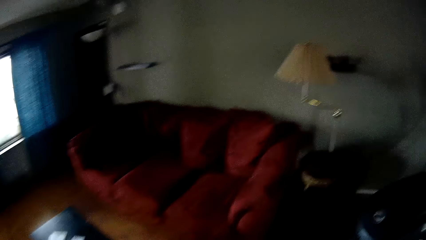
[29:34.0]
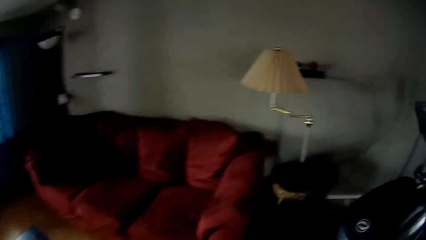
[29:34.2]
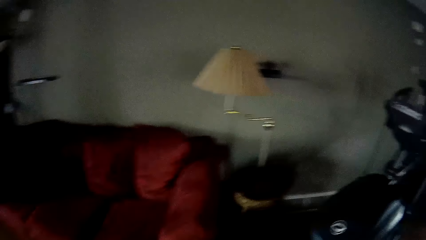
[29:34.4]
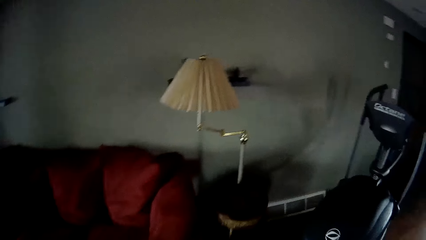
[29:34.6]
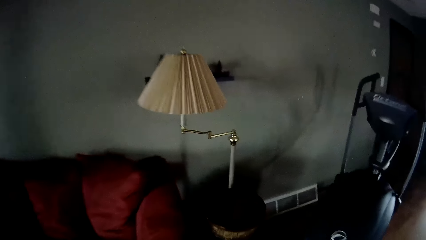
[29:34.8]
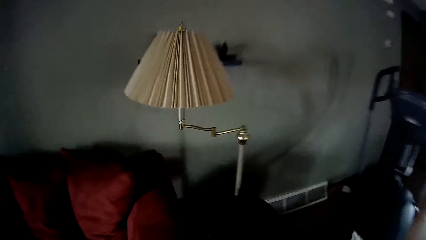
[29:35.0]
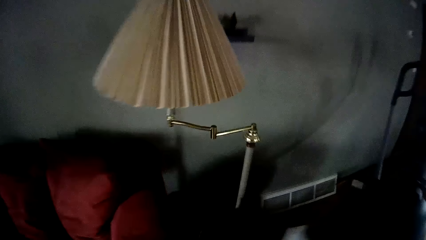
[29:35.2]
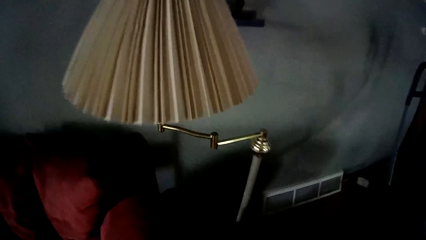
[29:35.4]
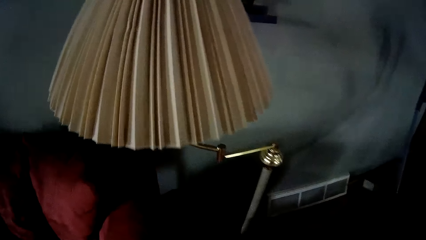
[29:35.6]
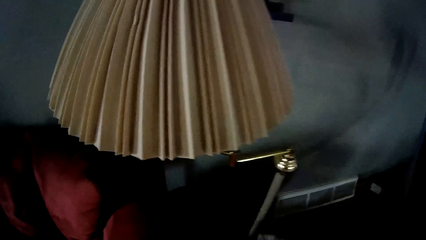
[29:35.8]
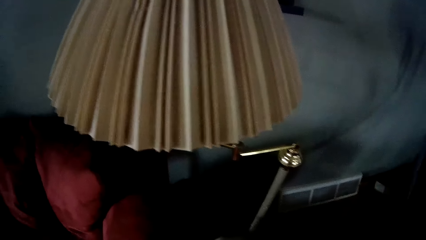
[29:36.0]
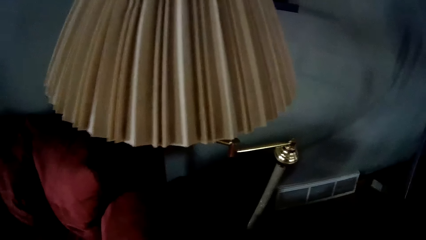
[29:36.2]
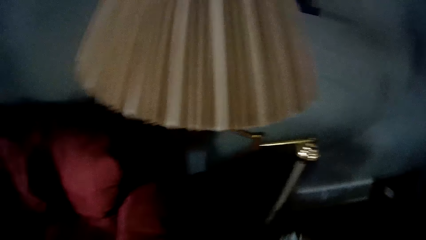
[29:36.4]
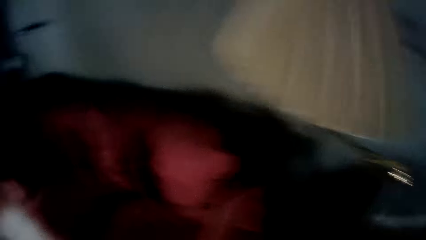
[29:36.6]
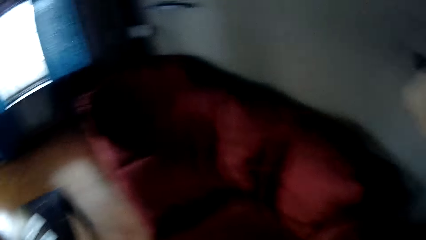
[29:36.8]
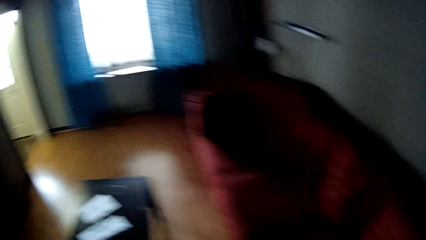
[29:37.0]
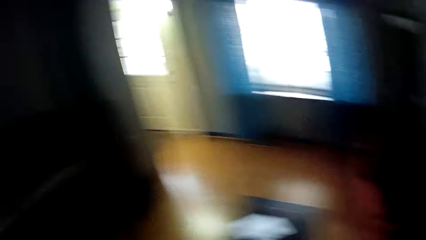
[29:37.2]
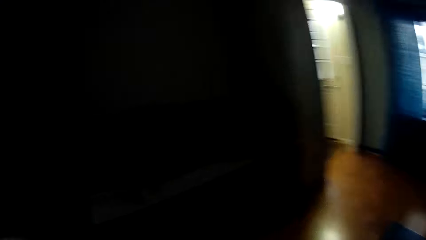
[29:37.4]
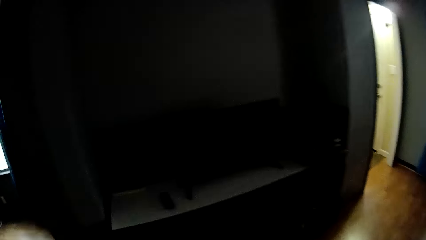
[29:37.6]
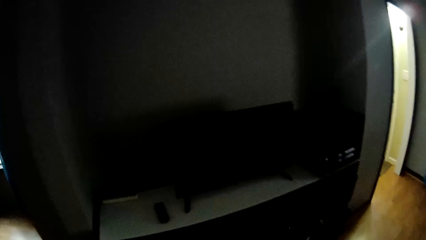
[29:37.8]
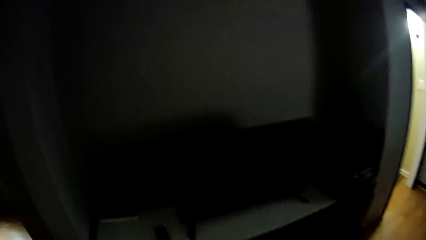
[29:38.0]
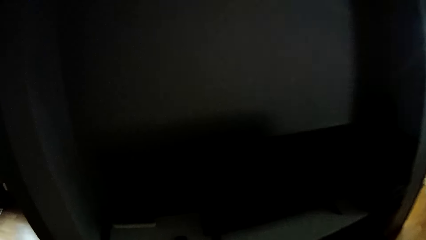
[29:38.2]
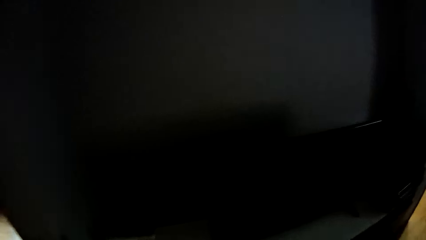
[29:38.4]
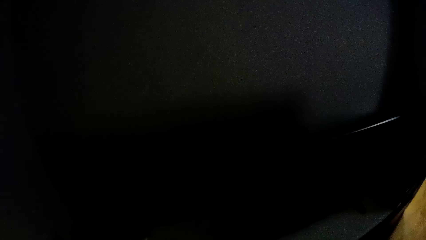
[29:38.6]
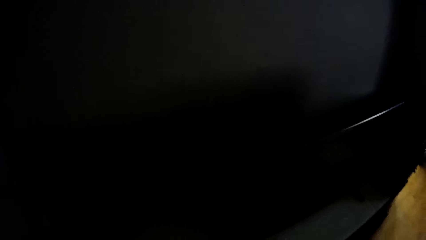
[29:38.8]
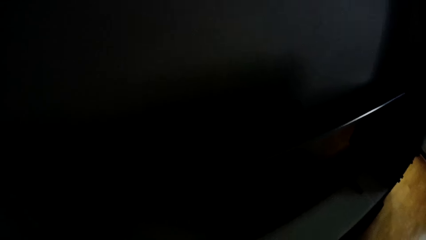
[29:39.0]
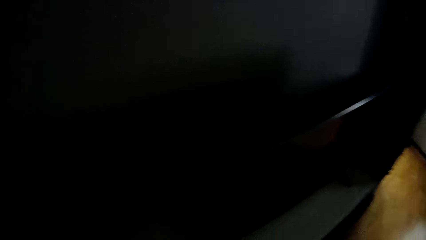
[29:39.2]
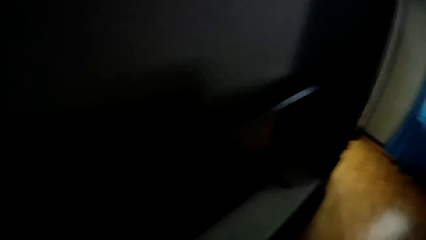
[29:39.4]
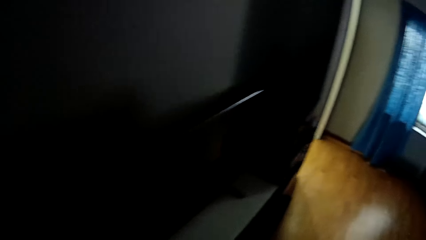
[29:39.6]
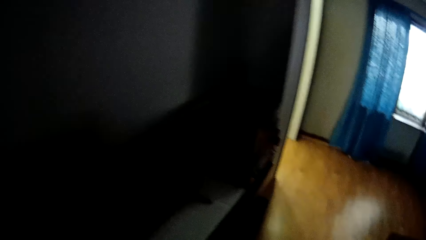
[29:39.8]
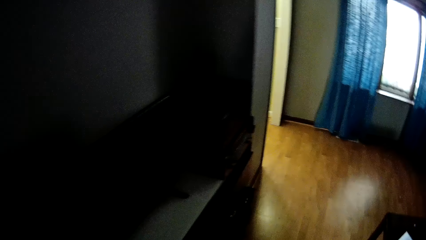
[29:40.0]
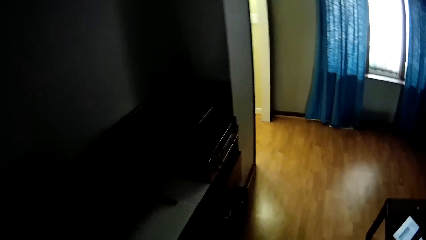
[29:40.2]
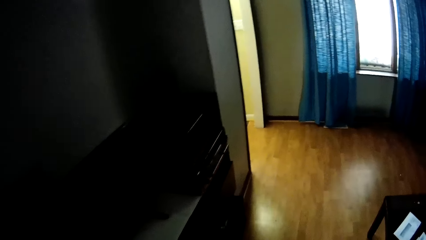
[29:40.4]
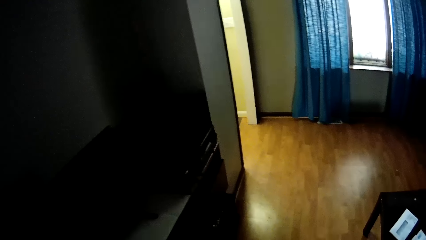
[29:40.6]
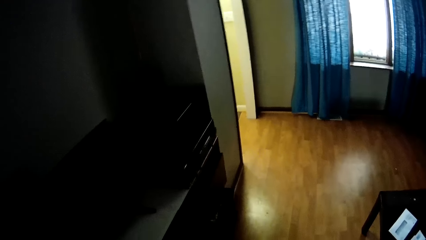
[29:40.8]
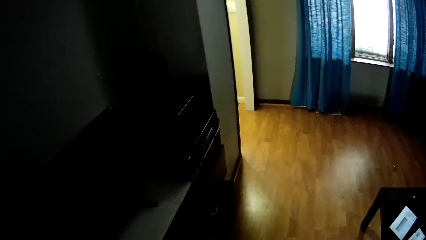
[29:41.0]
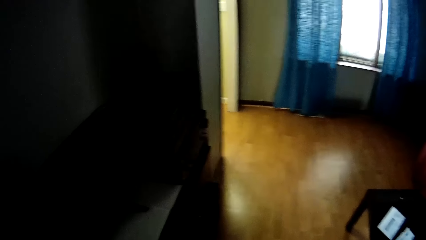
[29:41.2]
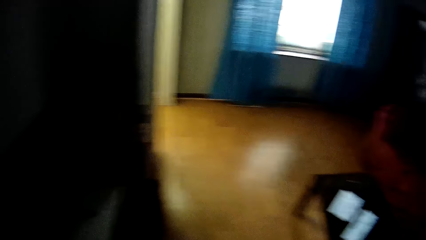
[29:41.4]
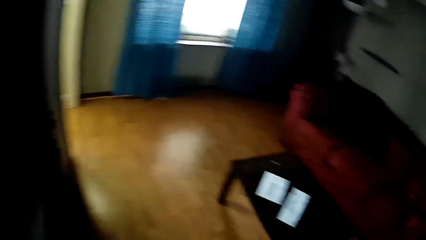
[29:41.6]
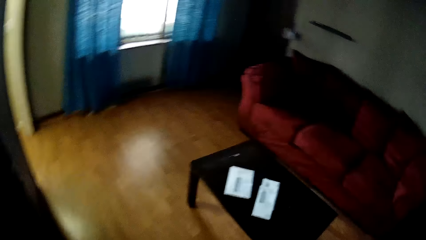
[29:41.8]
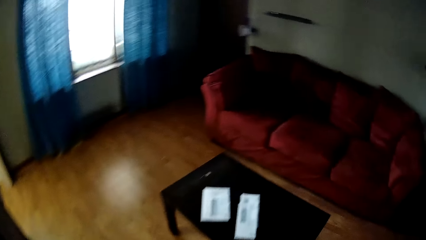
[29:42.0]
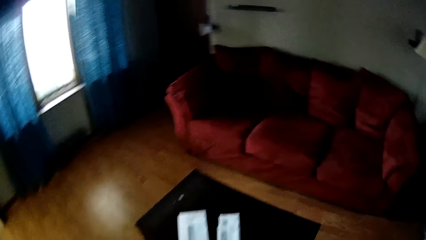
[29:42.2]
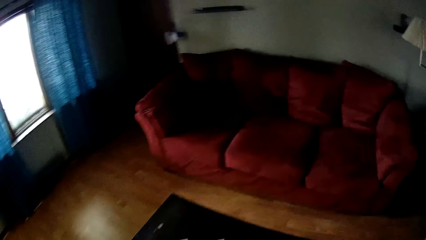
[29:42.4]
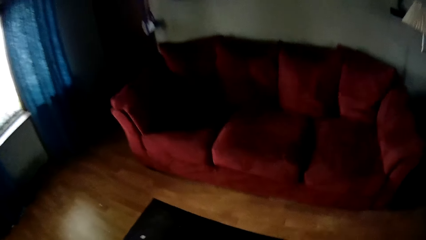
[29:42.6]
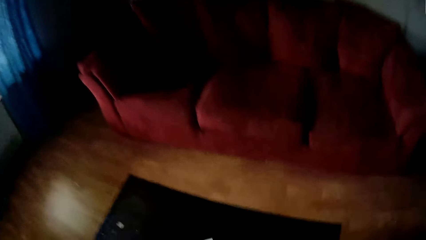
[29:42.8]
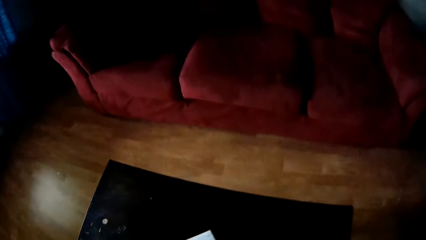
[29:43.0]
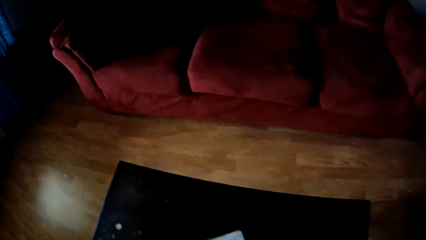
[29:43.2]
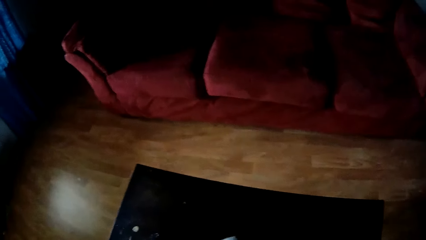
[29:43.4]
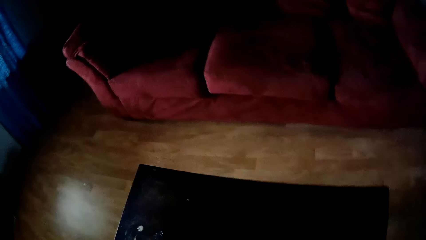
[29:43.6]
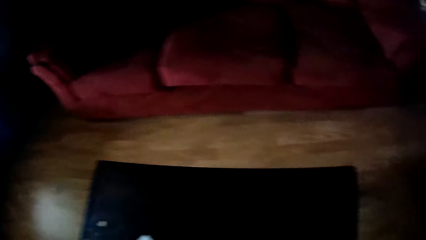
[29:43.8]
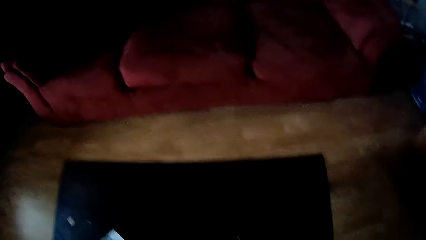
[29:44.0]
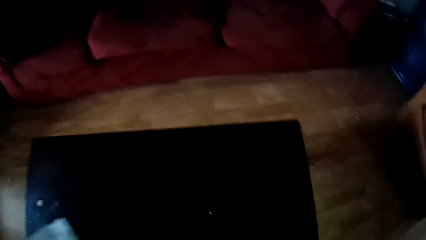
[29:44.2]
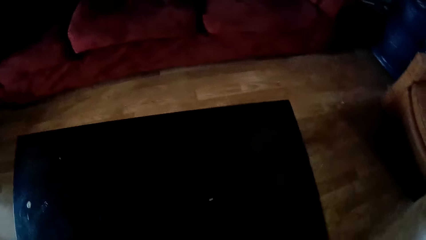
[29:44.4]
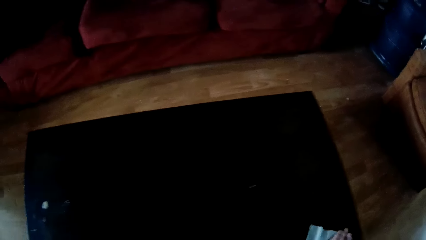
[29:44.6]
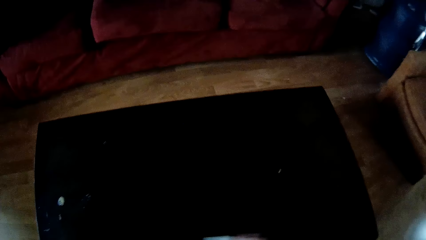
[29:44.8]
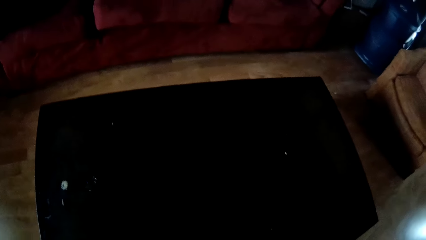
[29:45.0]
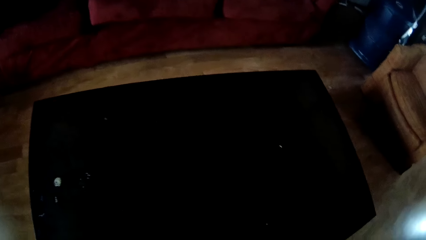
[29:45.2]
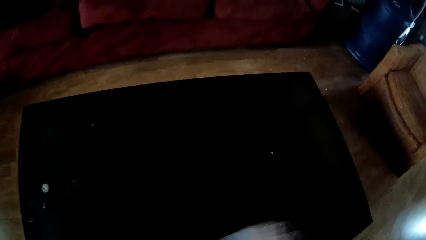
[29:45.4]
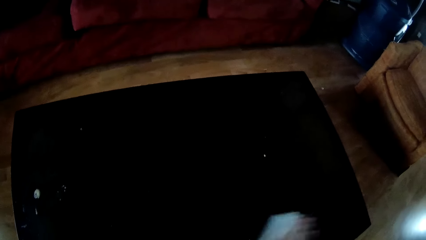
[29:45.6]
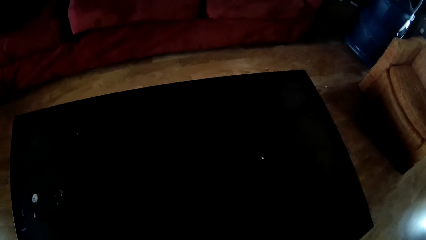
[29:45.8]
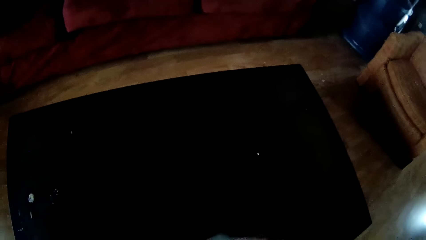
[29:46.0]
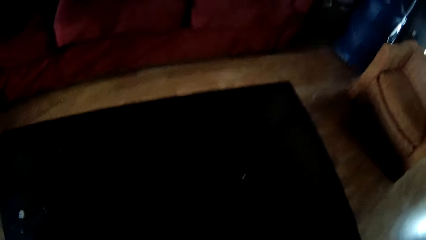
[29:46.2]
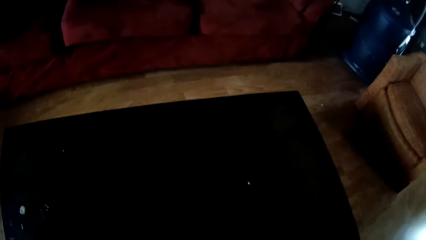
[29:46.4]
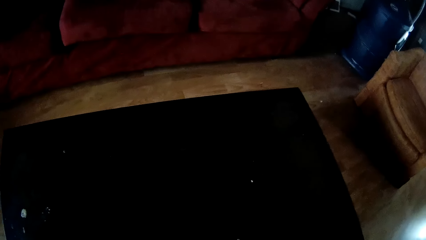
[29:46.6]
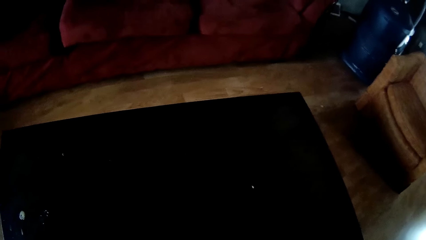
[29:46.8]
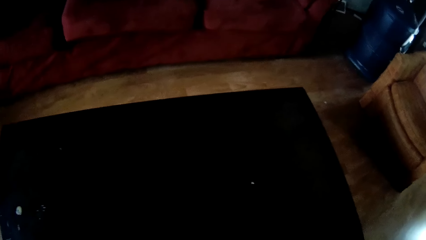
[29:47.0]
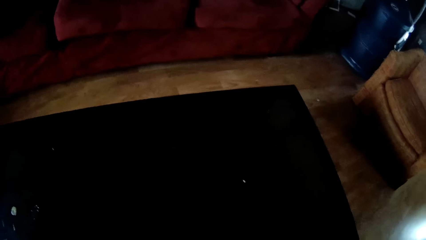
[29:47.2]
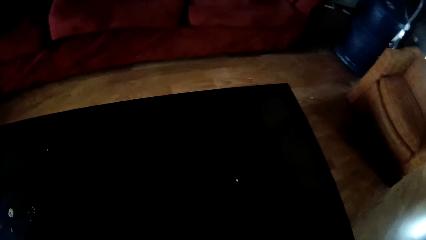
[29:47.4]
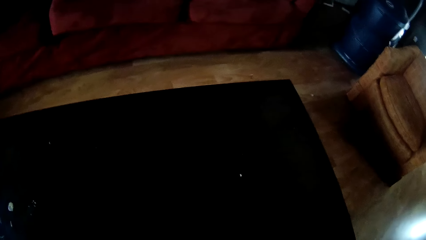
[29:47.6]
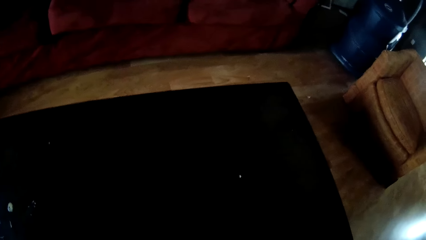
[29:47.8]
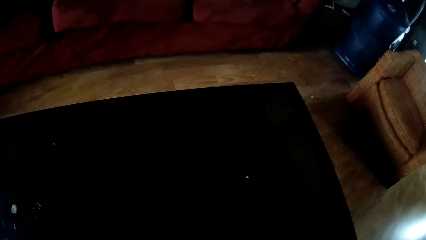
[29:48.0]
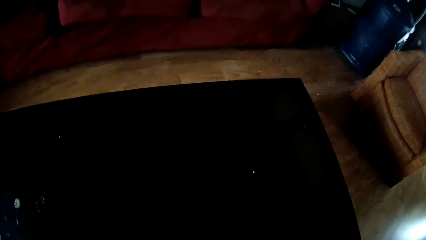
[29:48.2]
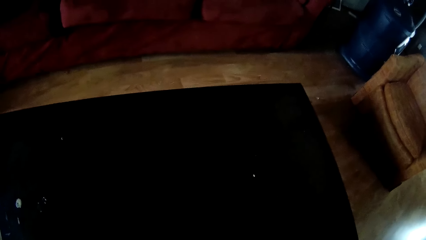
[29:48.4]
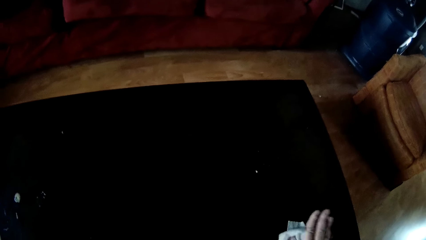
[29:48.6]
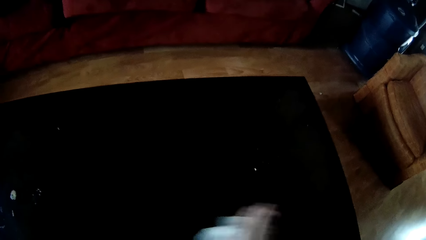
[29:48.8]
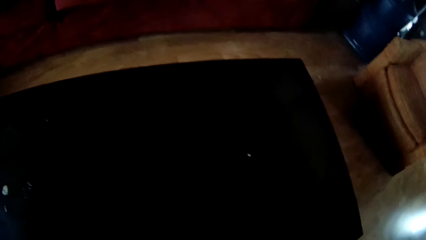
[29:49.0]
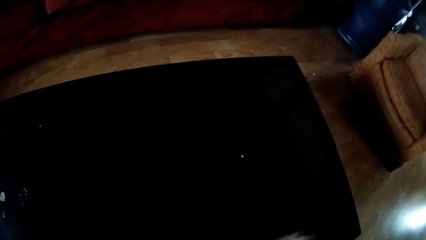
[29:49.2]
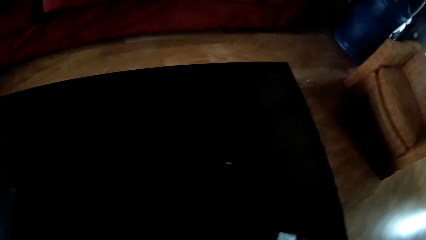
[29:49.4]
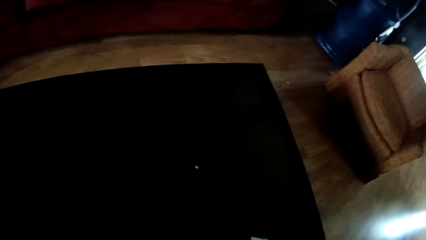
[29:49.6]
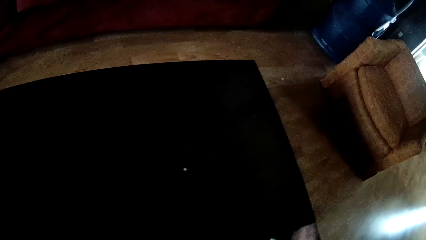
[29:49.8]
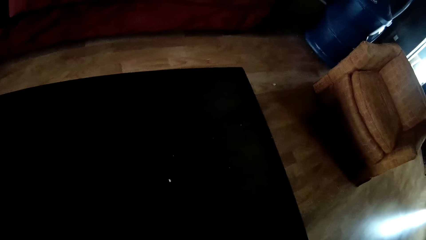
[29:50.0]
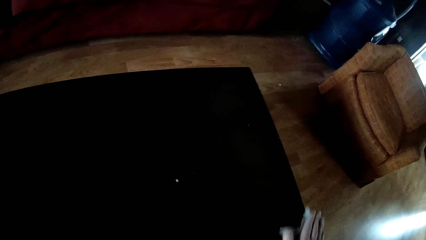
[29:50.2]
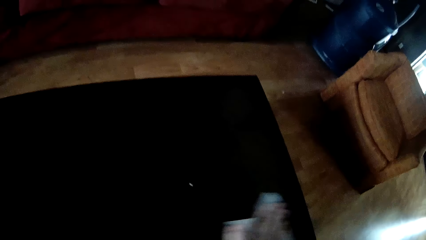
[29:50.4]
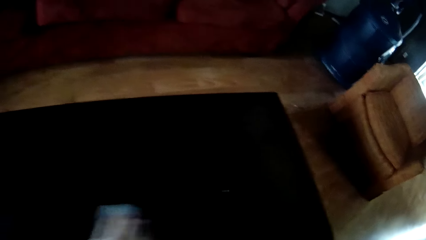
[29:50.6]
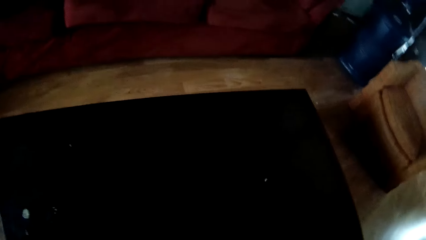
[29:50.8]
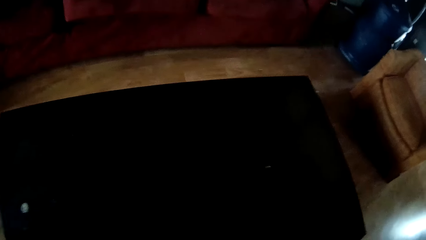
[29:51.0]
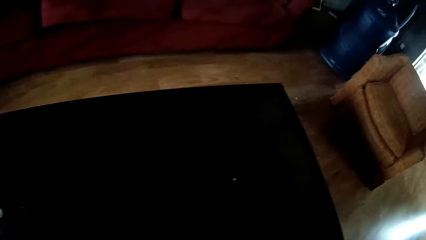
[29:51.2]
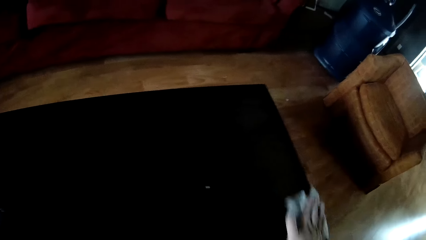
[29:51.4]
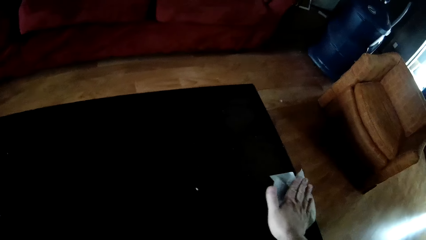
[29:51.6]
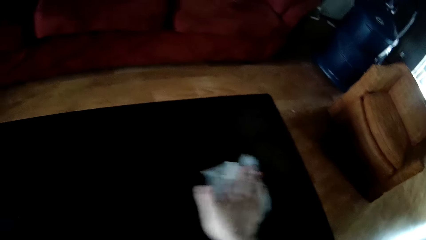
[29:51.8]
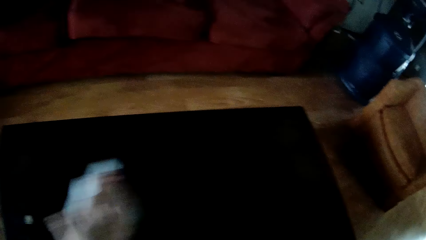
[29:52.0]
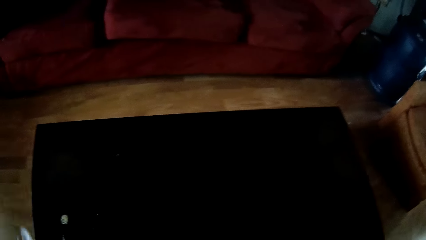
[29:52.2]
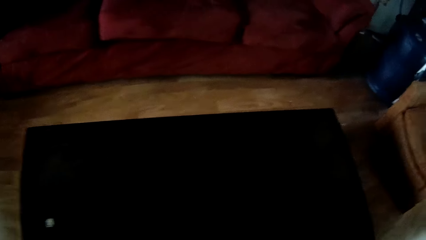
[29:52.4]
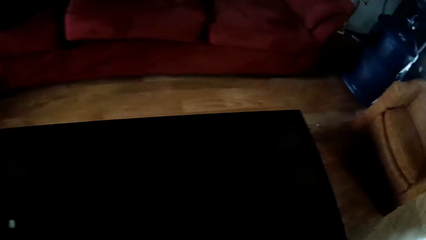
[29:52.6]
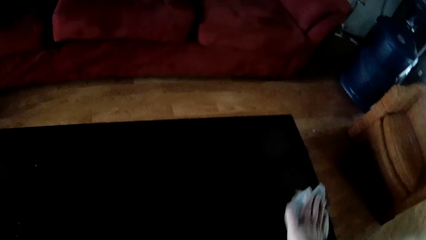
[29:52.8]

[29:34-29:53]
The camera wearer wipes a lampshade or table stand with the wet wipe. They wipe a TV stand or counter with the wet wipe. They remove the papers from the table. They wipe the table with a wet wipe.
